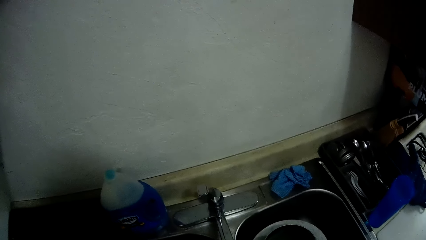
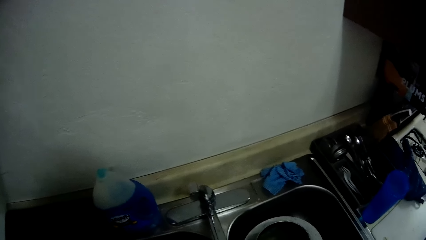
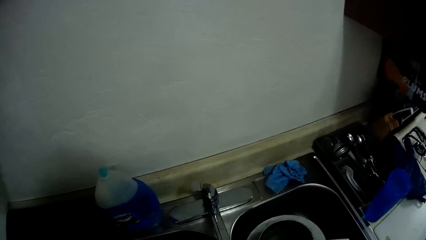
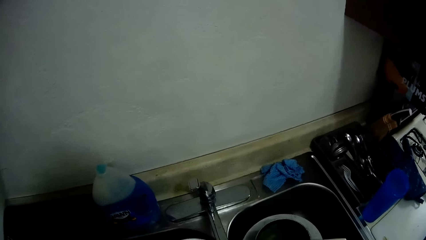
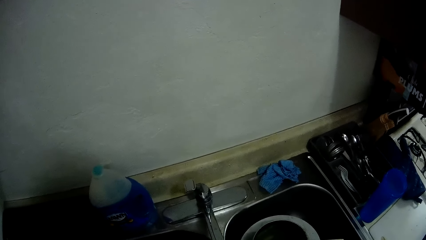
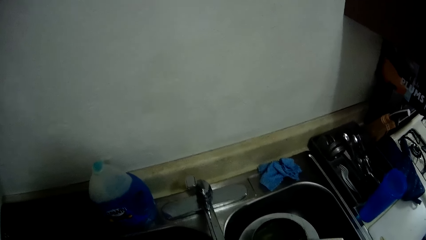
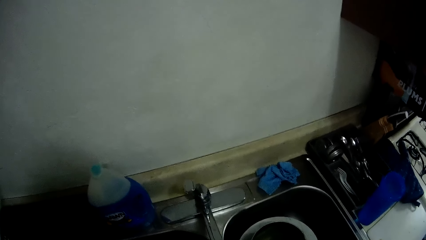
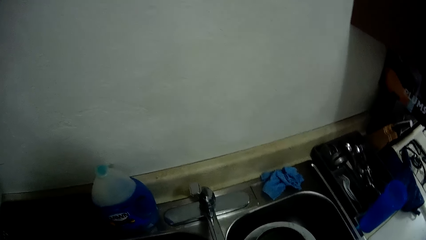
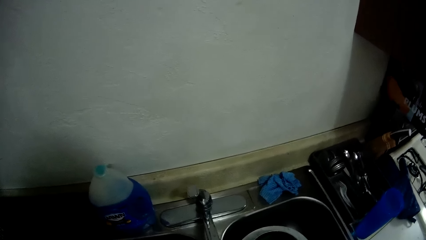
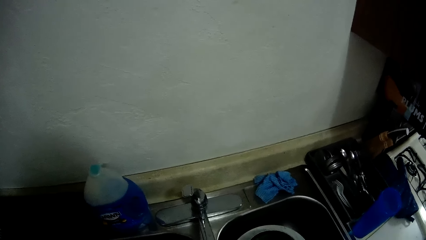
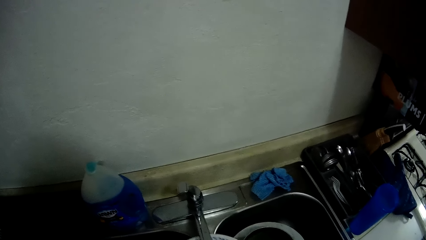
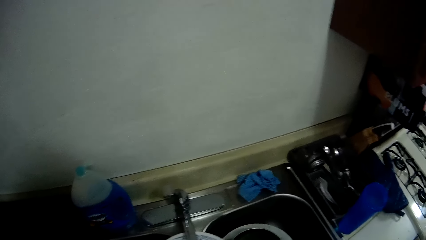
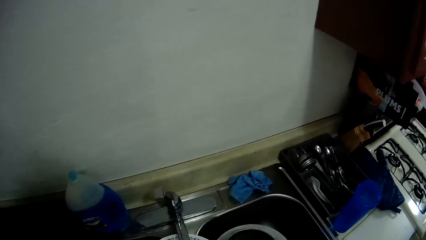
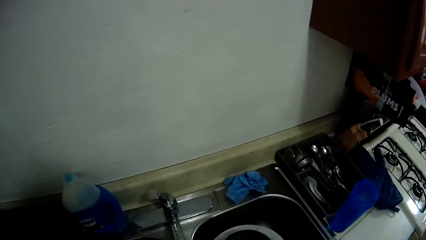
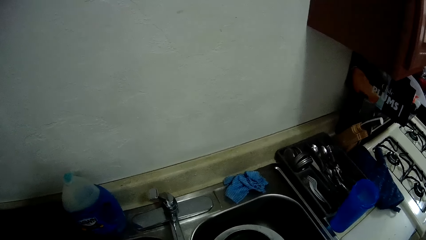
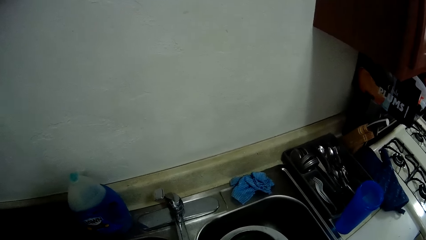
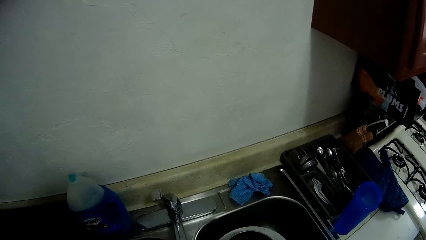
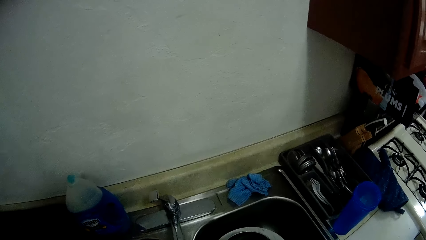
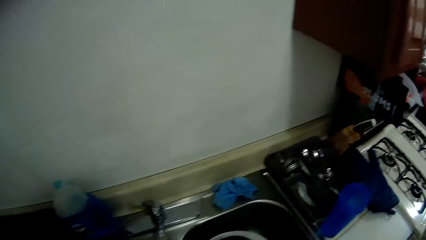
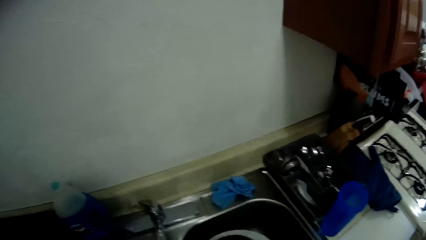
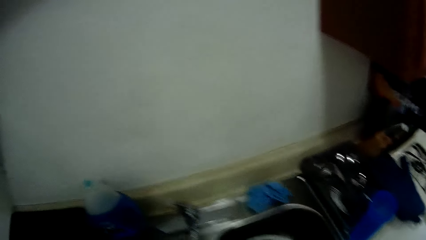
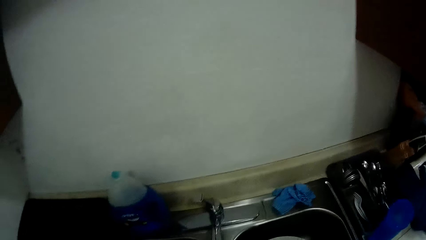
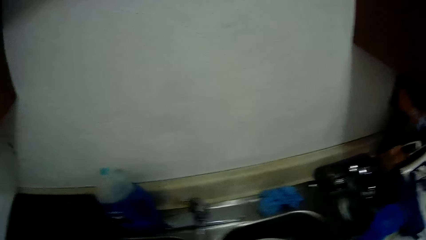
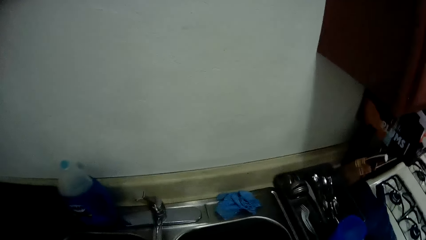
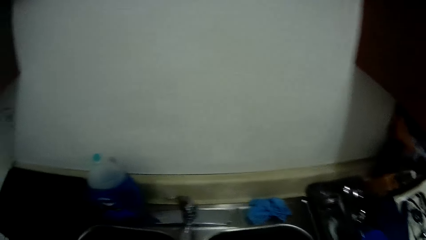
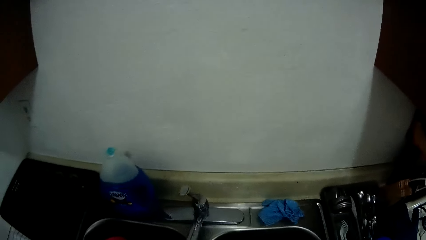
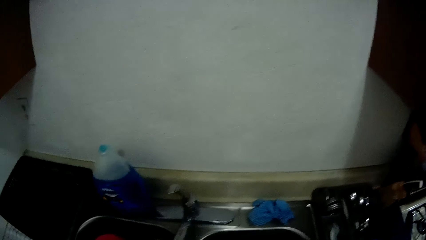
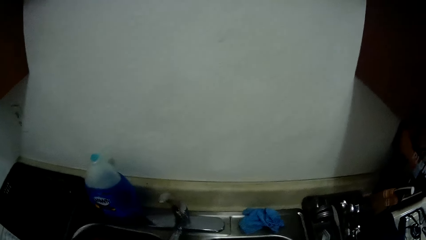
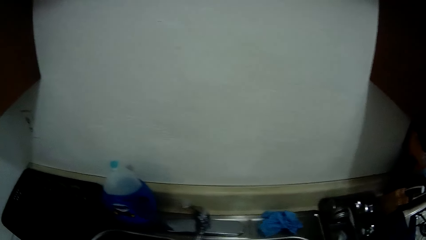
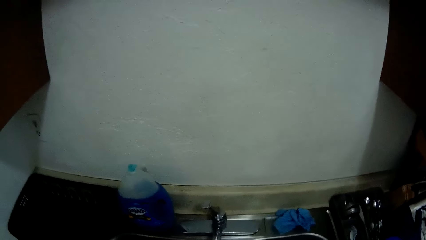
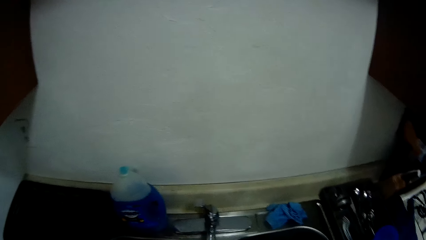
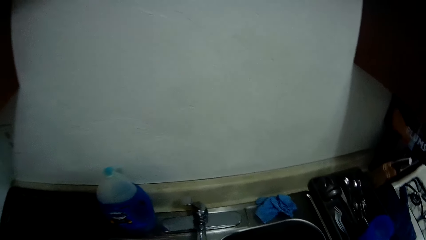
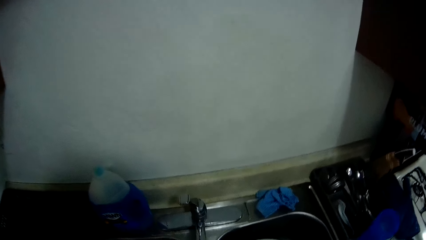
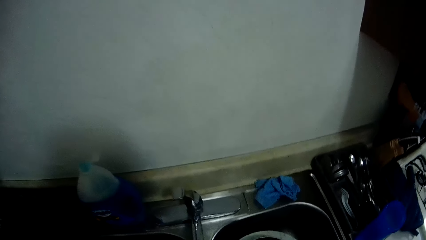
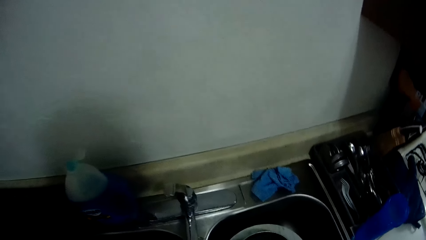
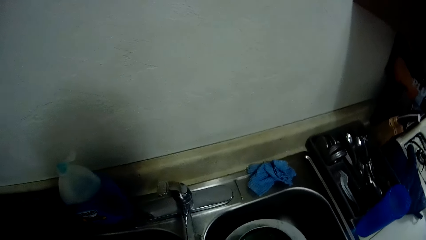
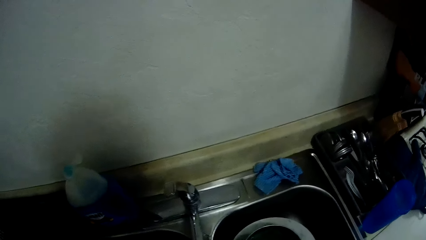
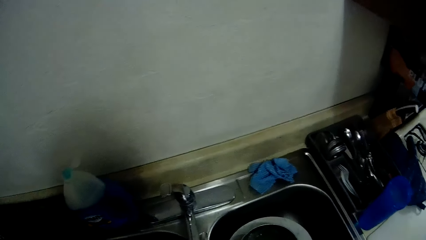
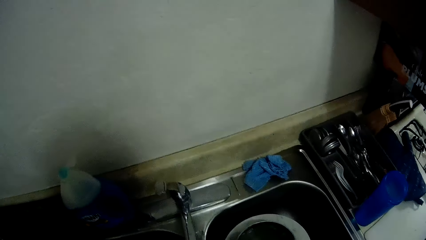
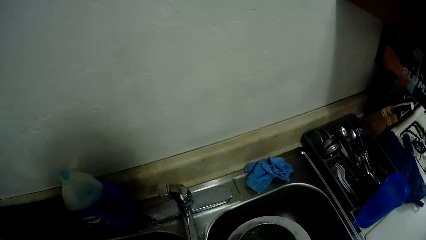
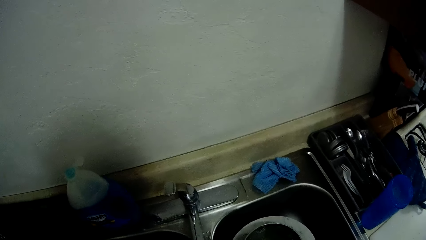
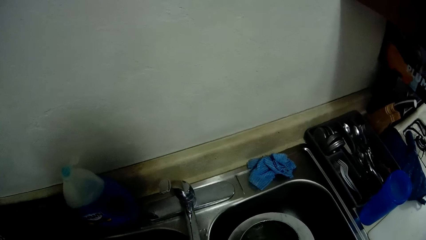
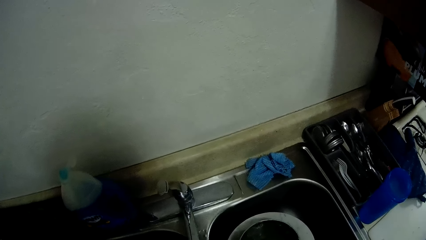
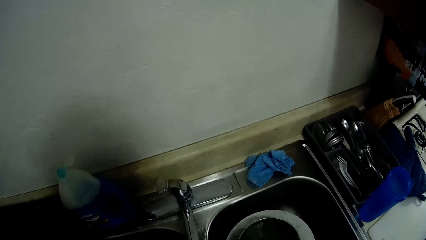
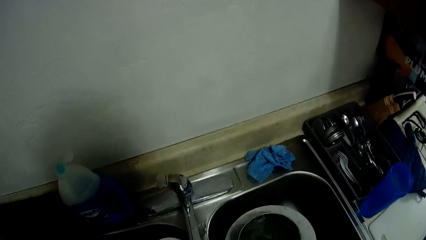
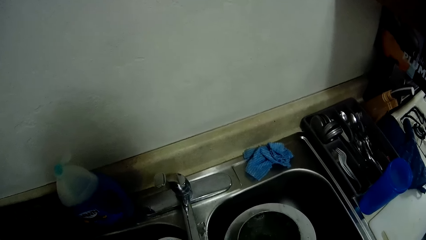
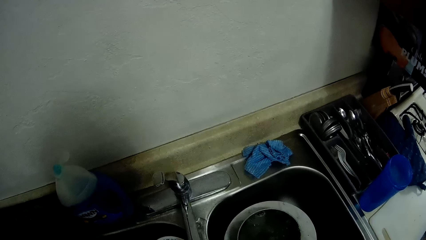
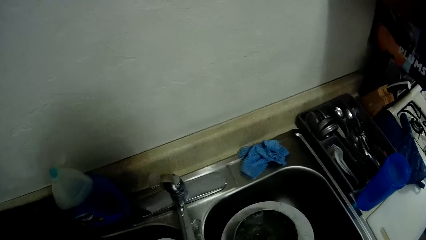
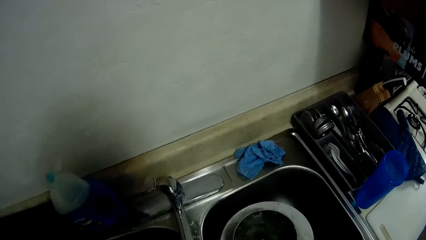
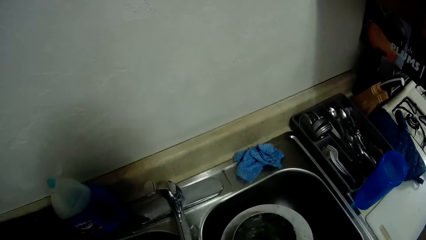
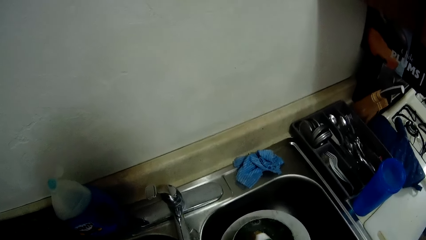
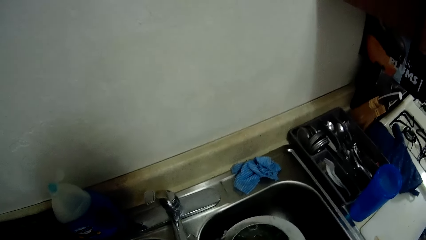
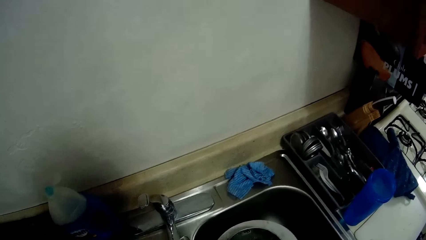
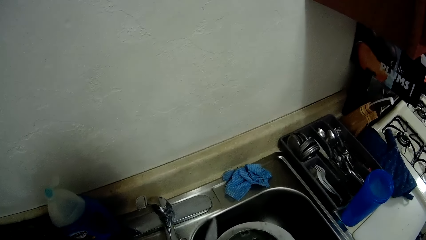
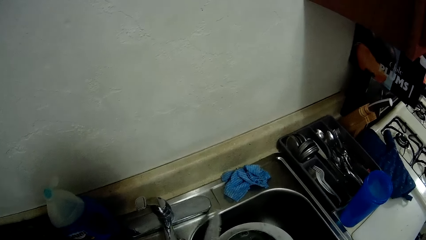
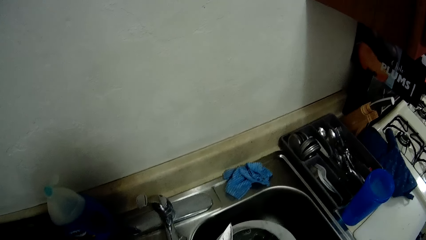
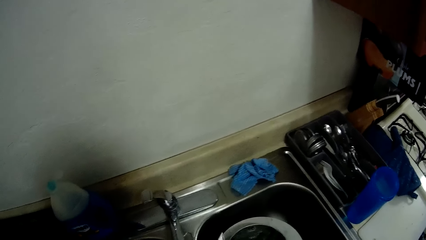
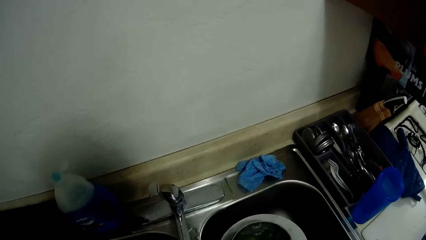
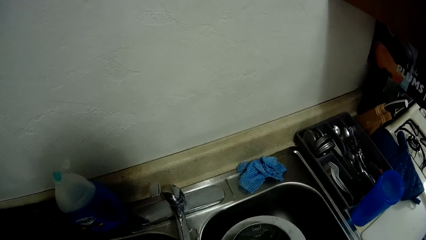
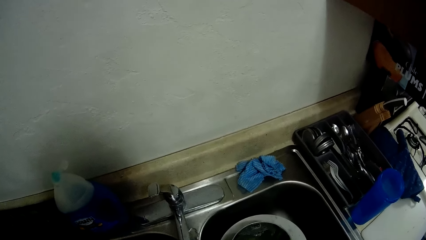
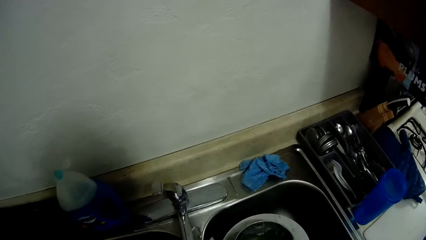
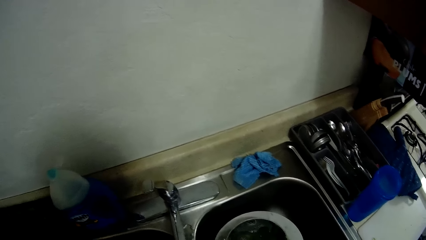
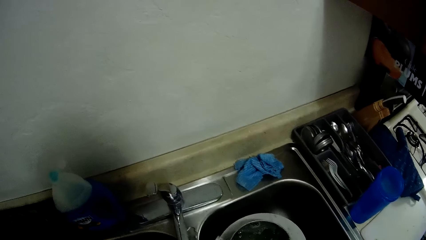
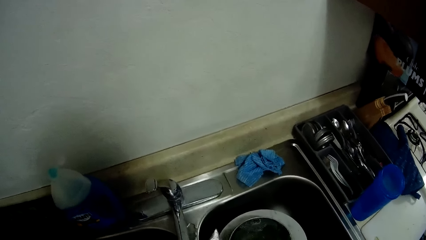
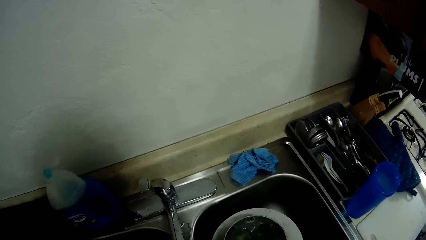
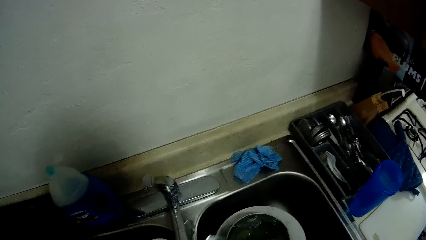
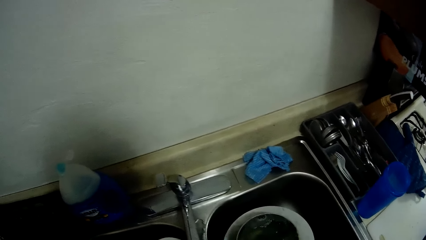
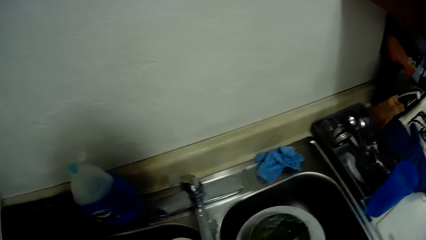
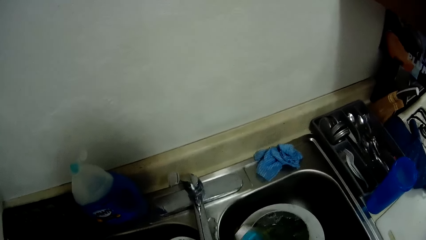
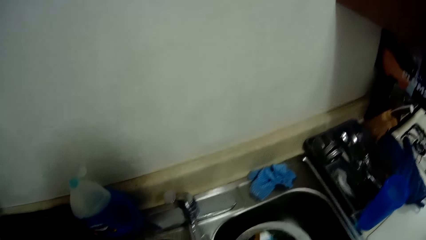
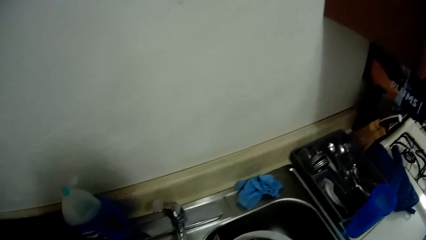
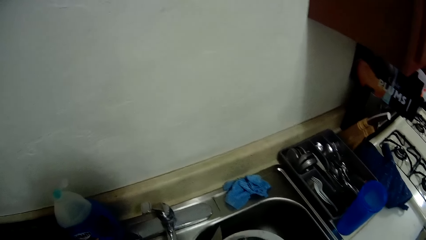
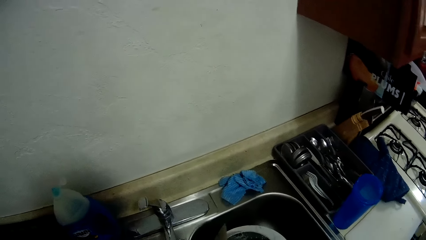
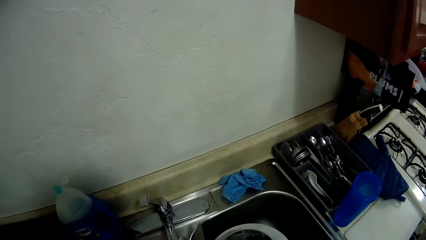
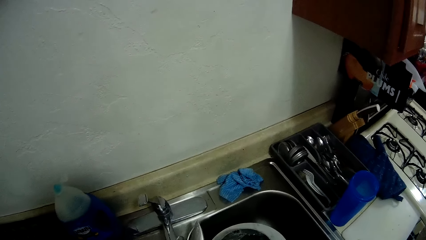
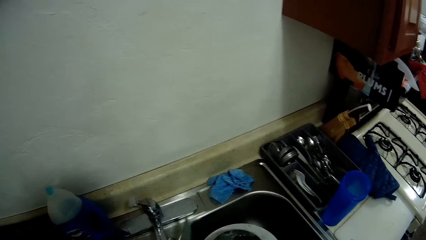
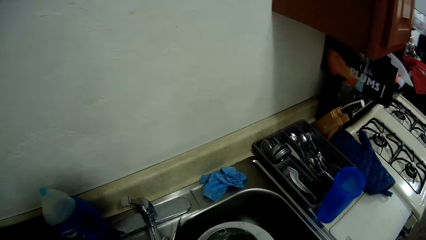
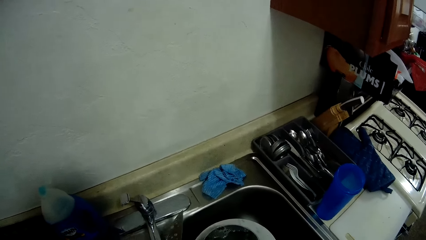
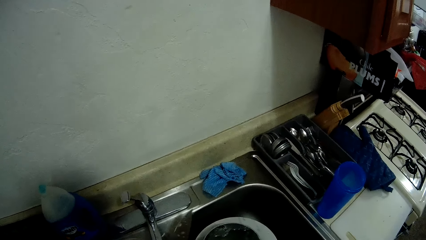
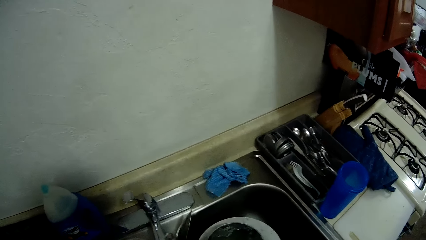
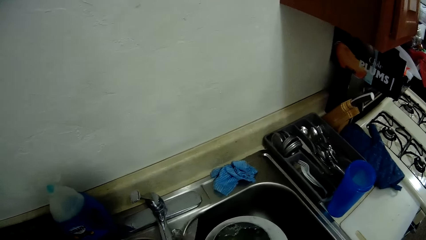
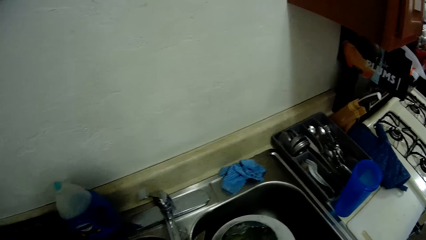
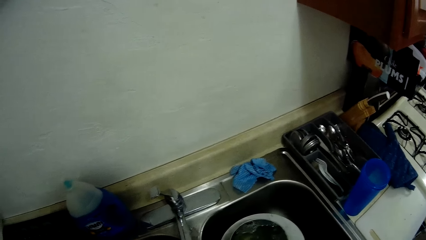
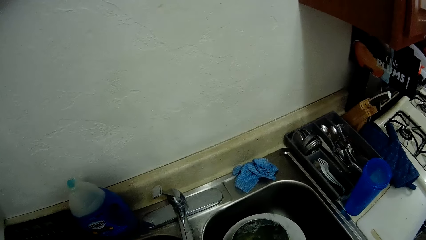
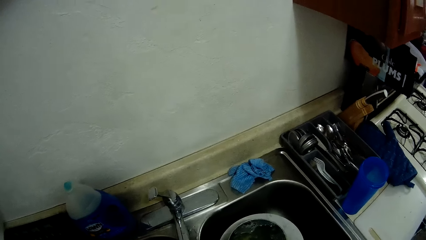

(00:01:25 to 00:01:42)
The camera wearer washes kitchen utensils. They wash the knife in the sink.
